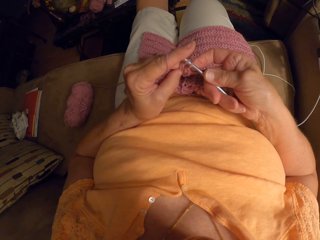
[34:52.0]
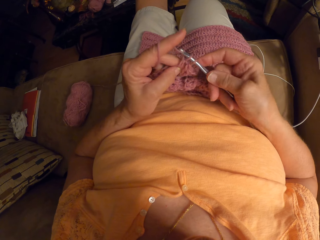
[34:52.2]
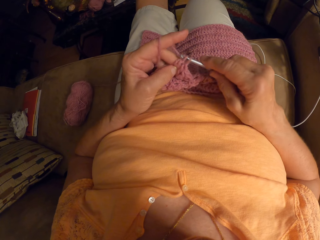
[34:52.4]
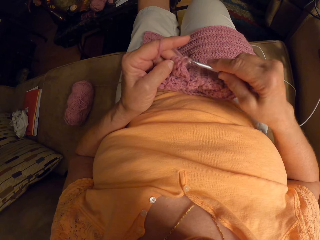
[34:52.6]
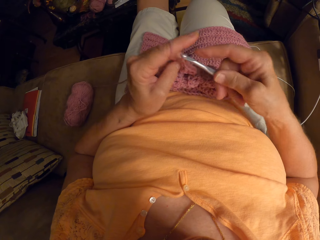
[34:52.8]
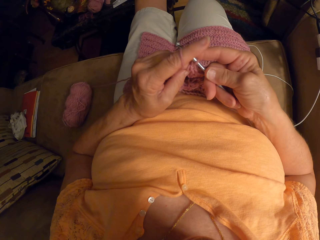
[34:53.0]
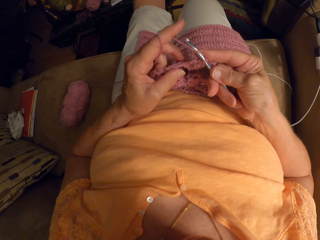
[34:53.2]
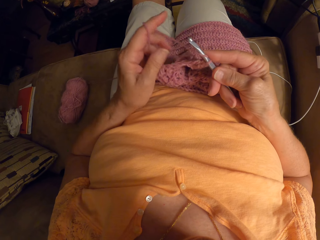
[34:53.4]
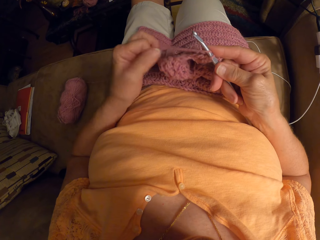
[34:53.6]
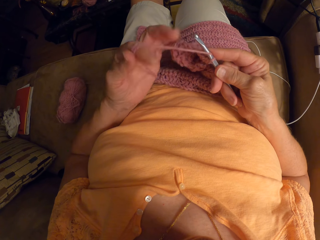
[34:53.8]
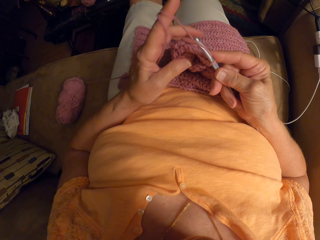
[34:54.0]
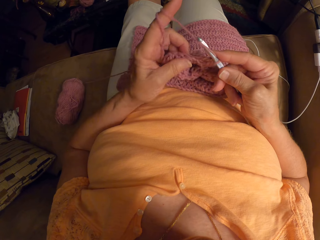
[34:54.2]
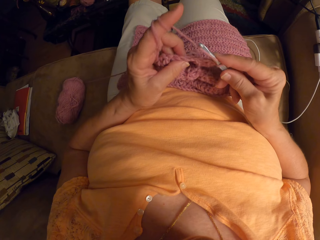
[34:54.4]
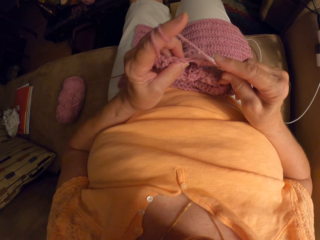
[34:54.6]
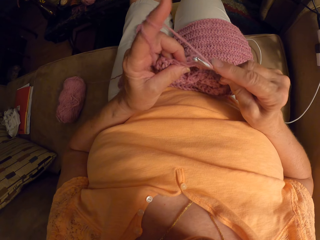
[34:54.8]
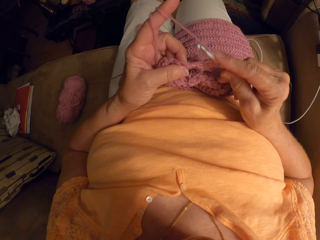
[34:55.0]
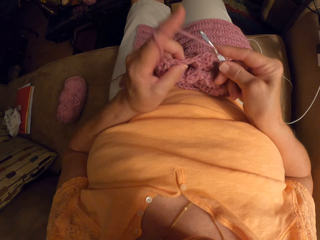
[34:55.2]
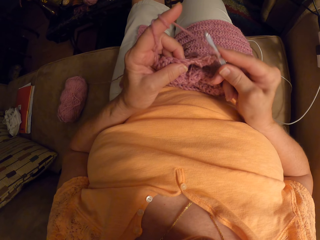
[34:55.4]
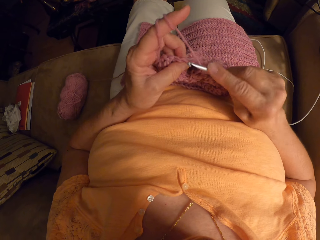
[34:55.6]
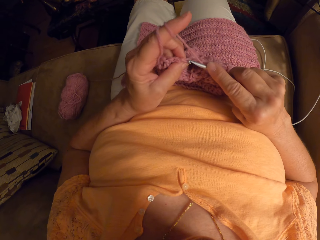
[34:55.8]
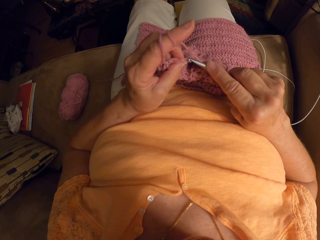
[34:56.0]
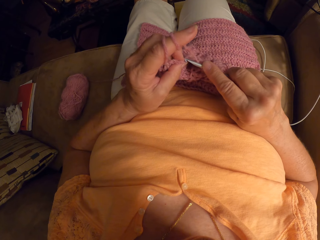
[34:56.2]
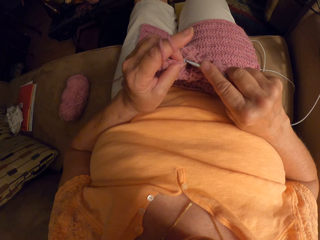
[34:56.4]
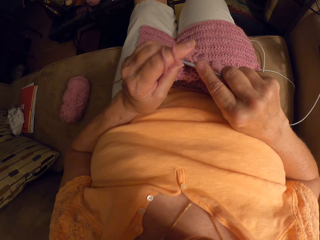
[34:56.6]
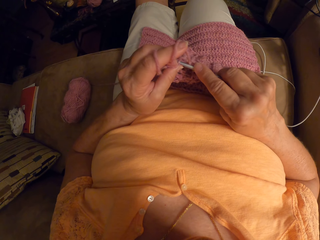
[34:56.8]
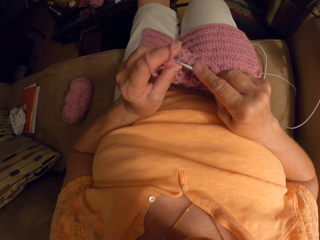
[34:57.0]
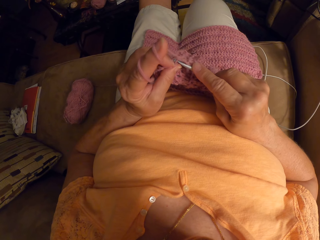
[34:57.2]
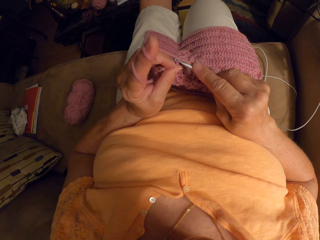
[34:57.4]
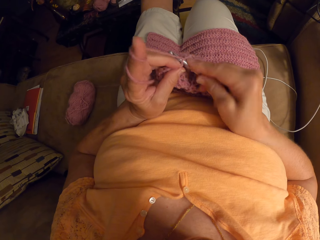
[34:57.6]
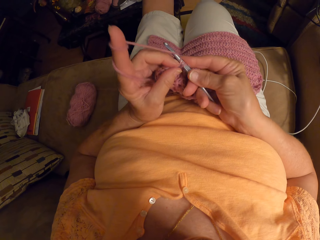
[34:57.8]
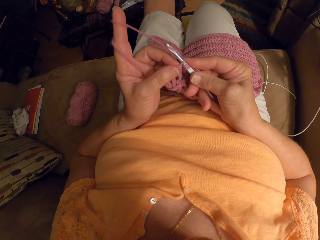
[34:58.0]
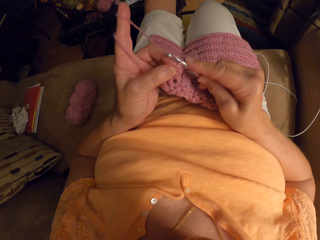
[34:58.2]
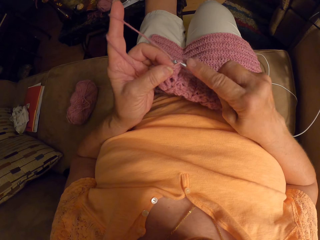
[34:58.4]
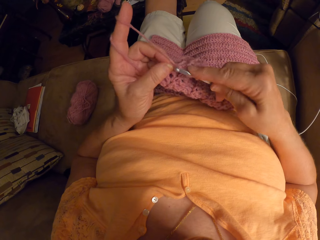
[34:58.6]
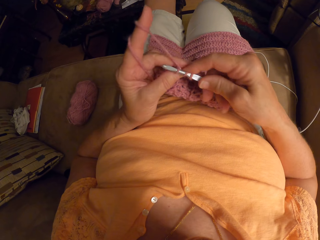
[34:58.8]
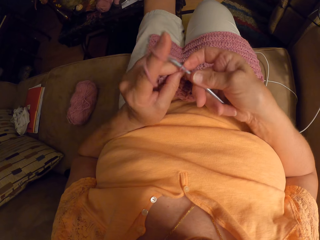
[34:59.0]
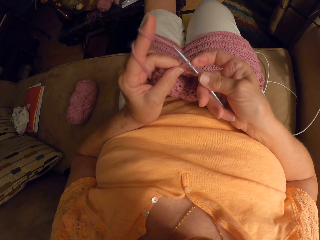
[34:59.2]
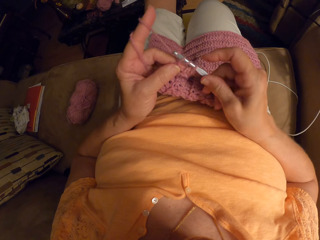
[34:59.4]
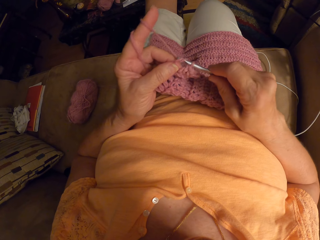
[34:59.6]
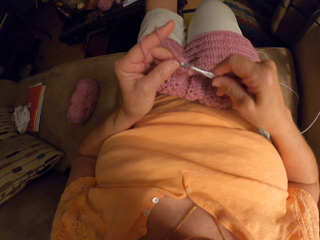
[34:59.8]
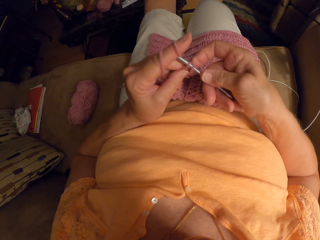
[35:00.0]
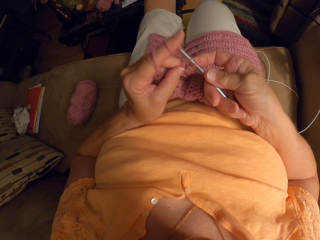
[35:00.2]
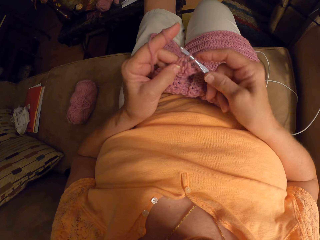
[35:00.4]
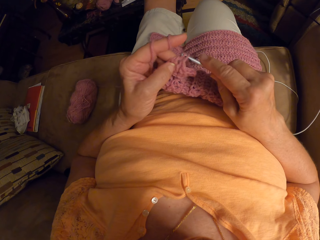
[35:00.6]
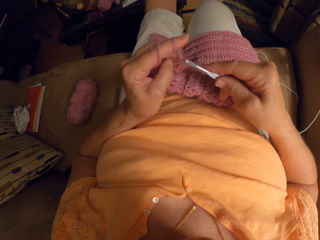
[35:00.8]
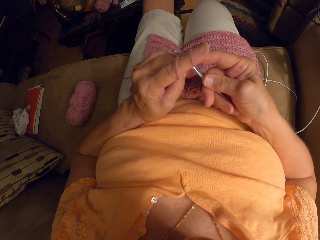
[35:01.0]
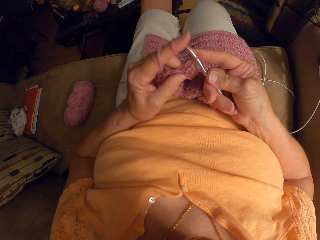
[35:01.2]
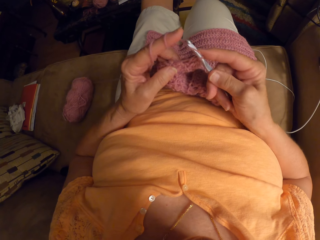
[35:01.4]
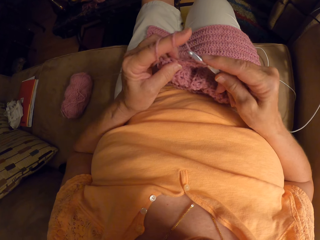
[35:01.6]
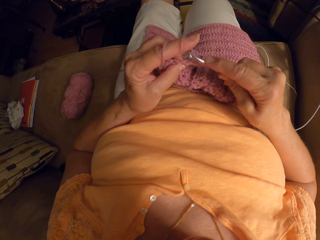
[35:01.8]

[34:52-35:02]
The camera wearer wraps the wool around the index finger of her left hand. She stops to knit. She crochets the fabric with her left hand and the crochet hook in her right hand.

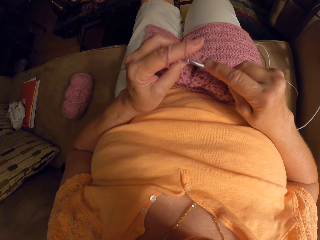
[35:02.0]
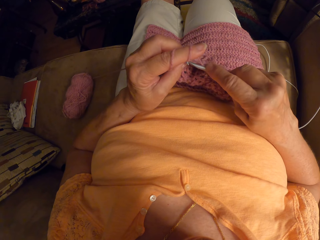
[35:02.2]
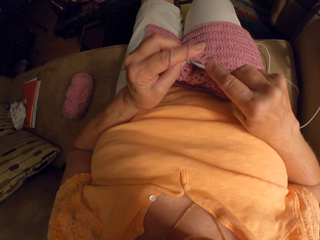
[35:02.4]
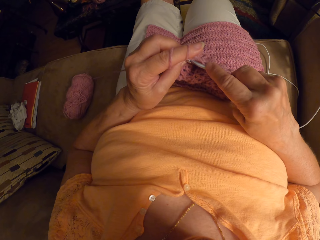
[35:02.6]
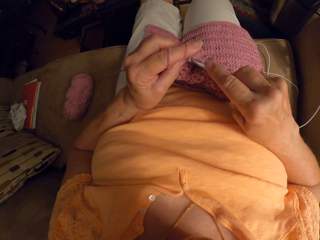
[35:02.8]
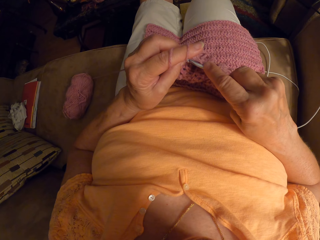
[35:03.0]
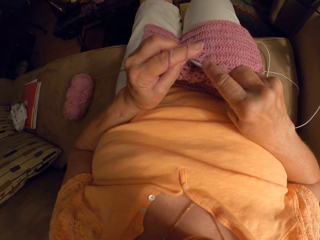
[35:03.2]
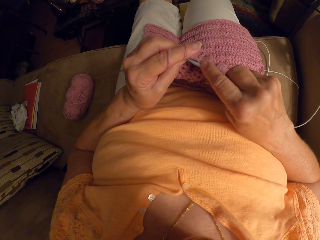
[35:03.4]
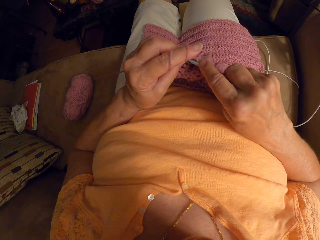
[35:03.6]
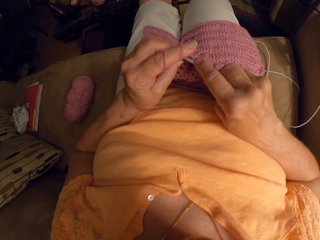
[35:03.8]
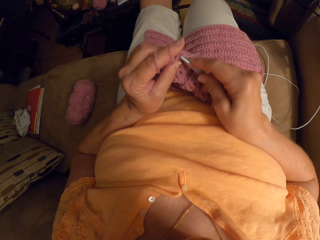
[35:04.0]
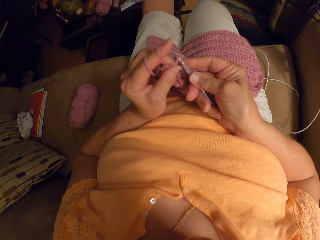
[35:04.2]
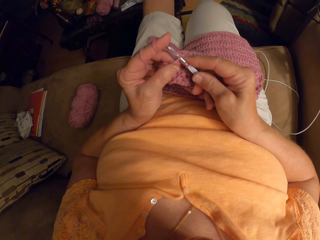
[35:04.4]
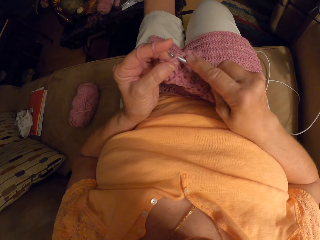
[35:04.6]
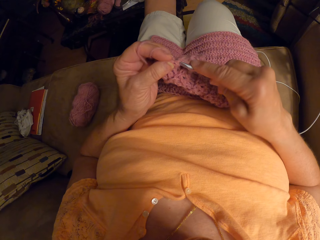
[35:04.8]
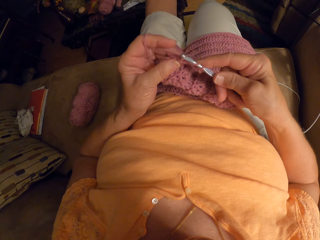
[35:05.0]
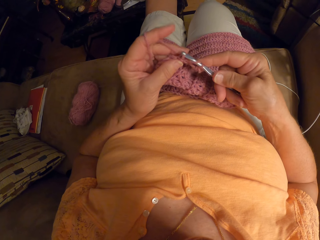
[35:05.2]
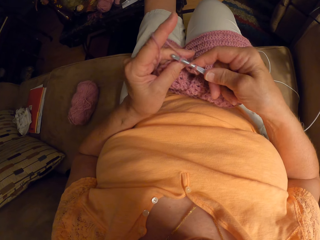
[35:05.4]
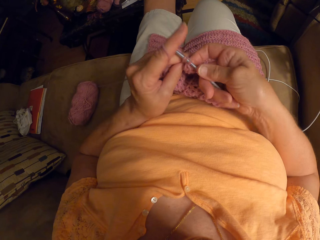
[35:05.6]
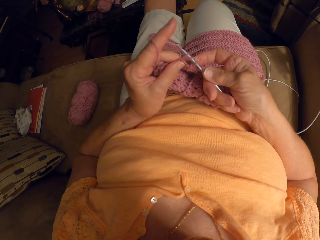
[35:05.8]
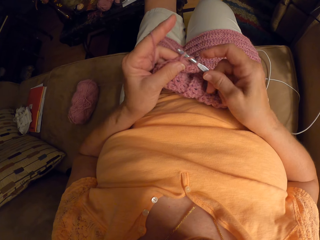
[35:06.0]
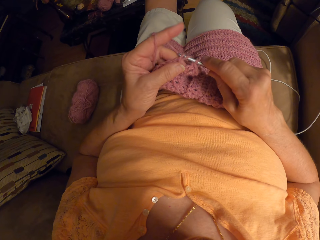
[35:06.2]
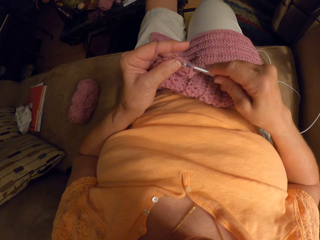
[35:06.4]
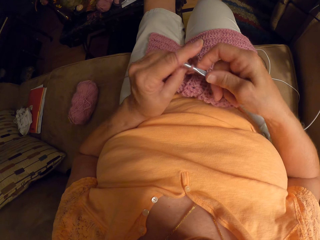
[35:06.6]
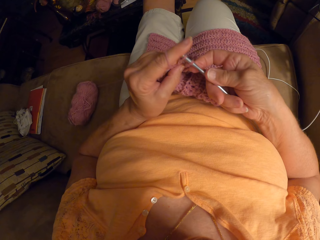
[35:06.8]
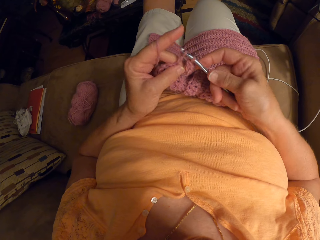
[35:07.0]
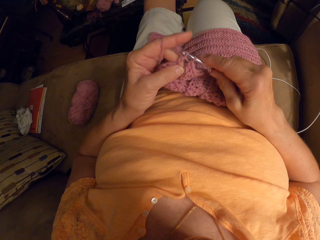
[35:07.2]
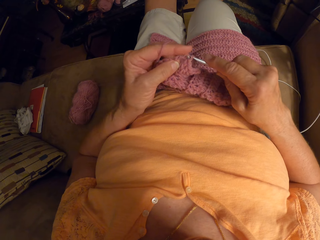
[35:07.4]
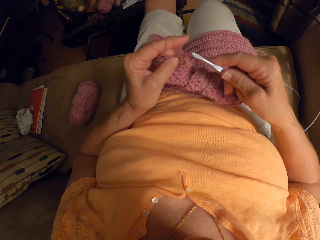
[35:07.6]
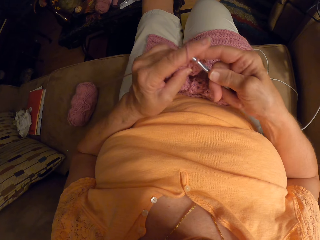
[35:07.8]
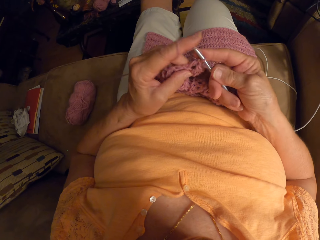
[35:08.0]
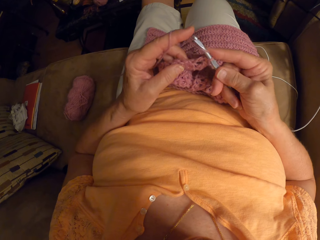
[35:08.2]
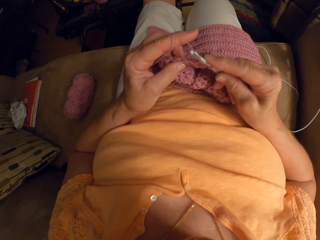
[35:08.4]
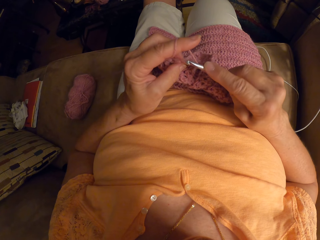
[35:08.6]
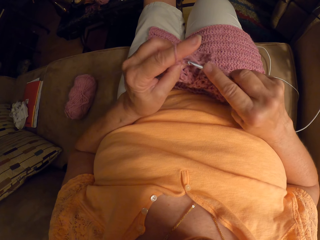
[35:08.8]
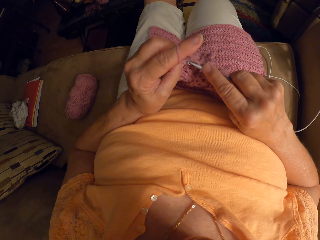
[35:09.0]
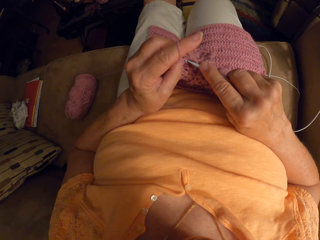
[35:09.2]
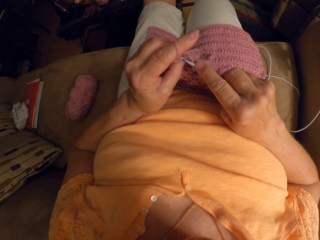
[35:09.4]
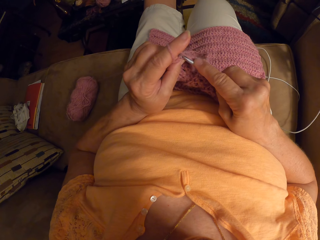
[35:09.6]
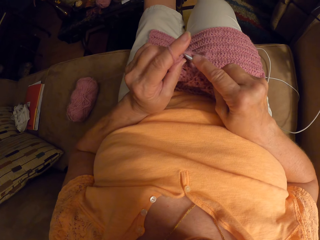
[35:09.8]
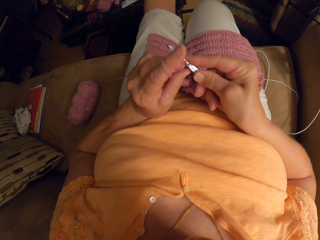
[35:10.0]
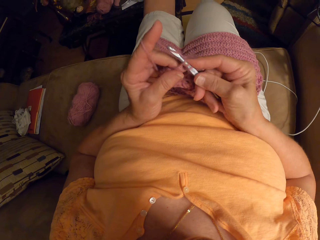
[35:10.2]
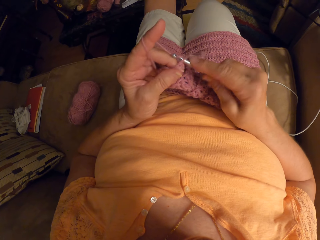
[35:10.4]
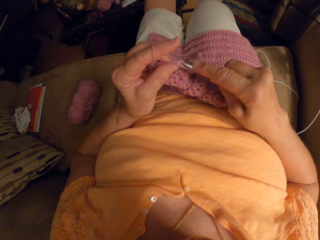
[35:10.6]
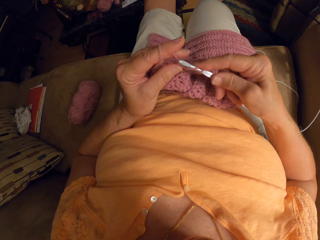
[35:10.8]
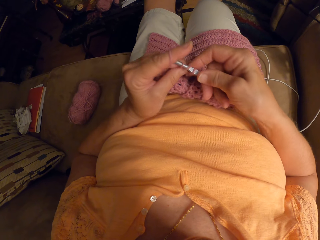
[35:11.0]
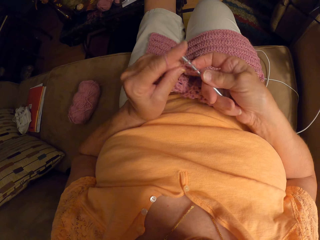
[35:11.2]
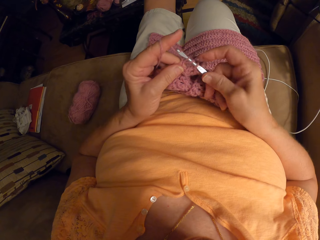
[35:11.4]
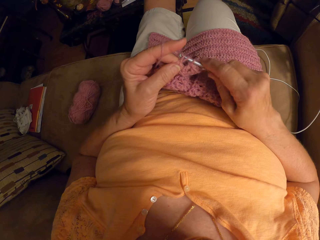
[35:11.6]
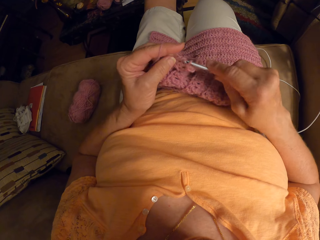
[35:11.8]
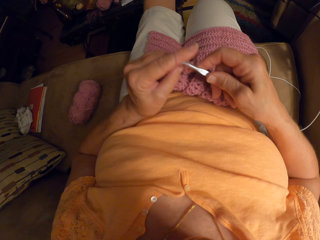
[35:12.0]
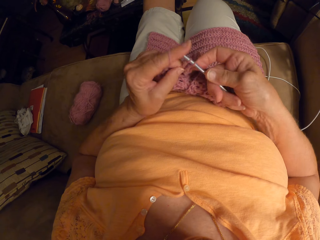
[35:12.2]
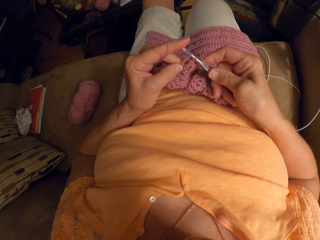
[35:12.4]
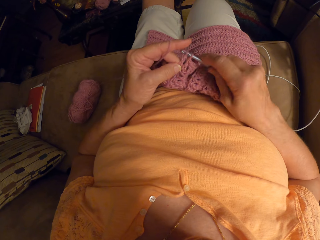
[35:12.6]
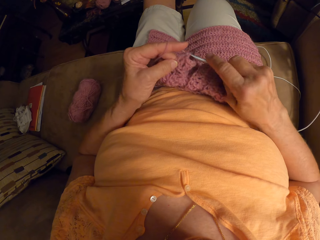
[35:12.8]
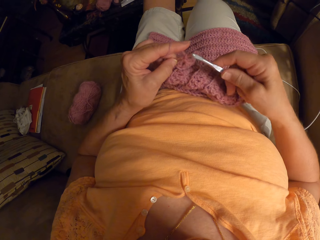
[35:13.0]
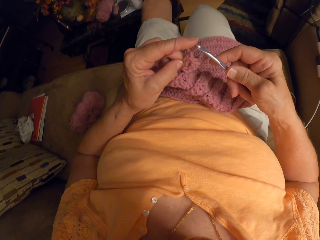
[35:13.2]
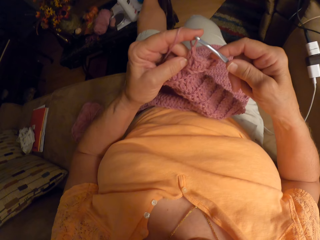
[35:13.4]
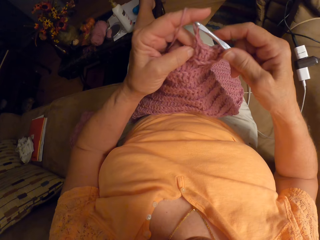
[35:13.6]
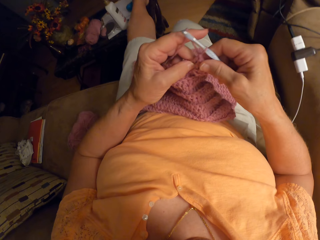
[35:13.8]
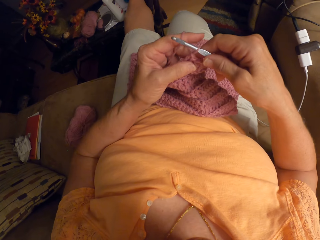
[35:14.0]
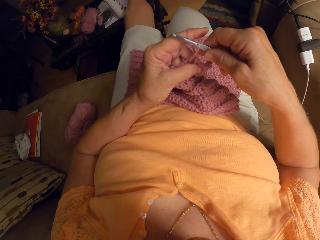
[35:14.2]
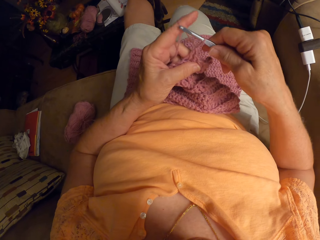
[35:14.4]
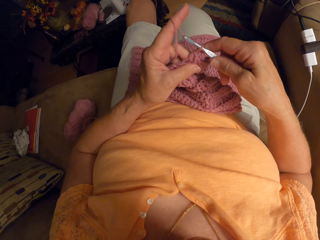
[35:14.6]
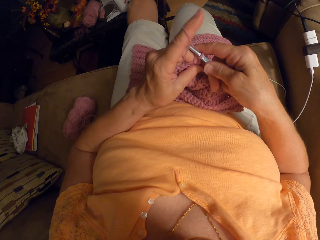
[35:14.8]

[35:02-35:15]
The camera wearer releases the yarn from the index finger. They adjust the crochet cloth.
